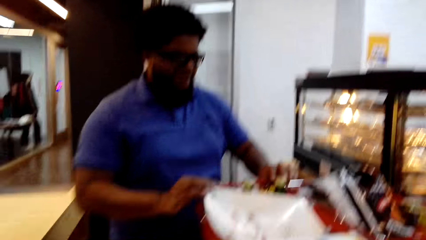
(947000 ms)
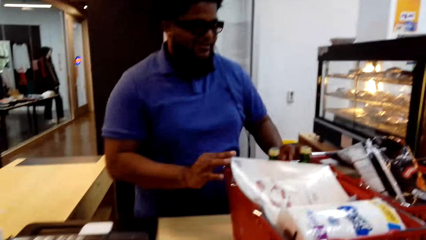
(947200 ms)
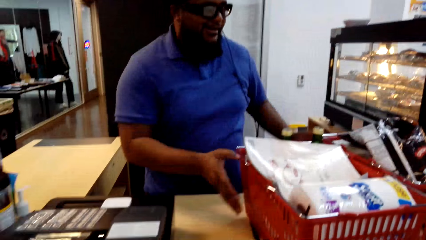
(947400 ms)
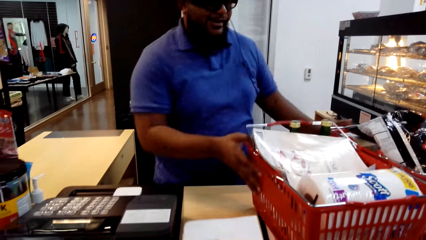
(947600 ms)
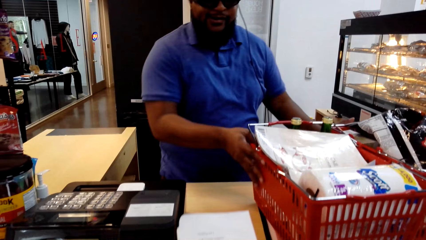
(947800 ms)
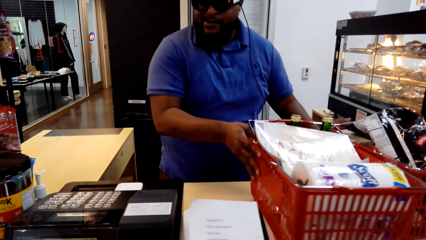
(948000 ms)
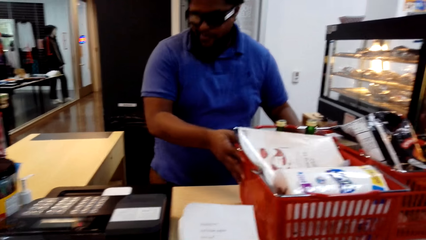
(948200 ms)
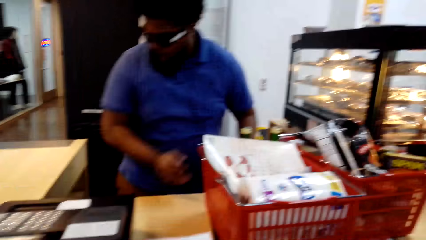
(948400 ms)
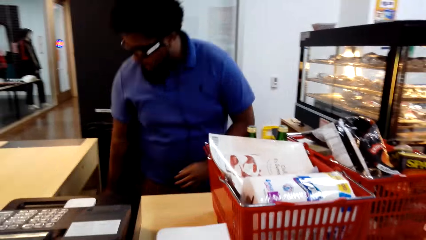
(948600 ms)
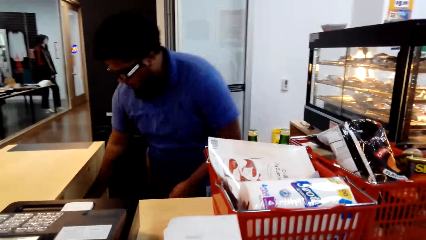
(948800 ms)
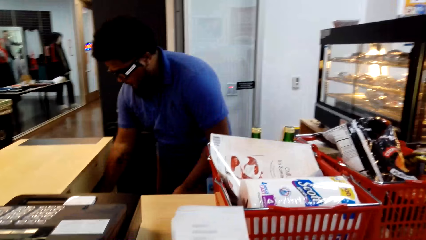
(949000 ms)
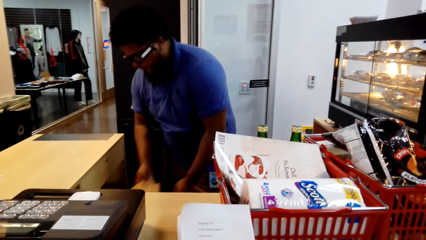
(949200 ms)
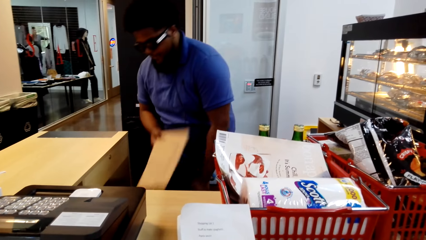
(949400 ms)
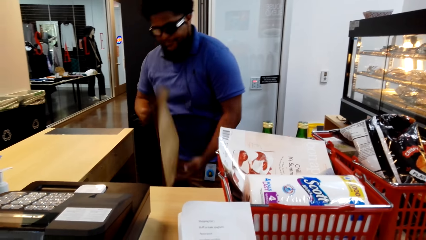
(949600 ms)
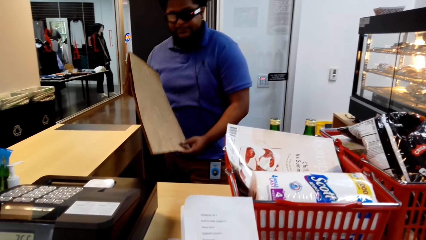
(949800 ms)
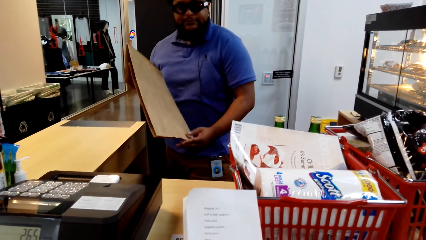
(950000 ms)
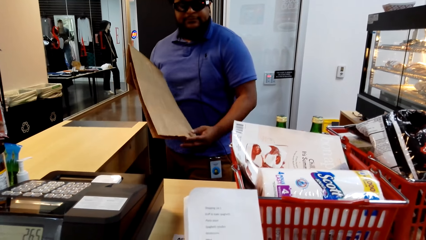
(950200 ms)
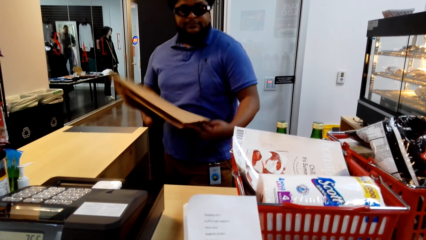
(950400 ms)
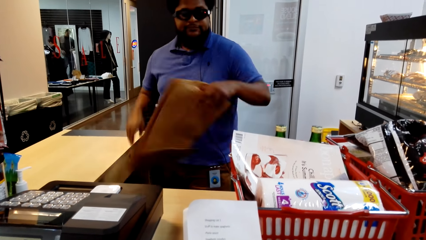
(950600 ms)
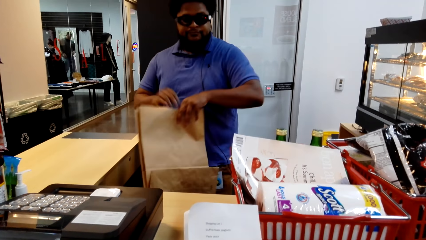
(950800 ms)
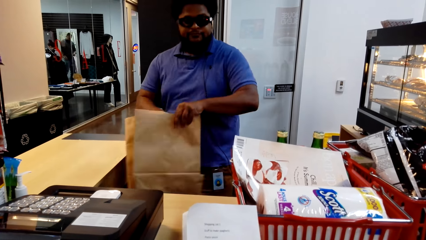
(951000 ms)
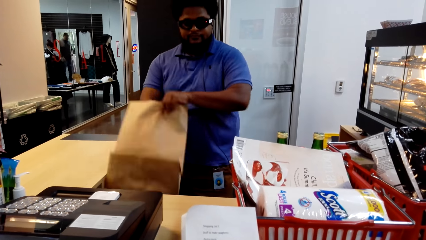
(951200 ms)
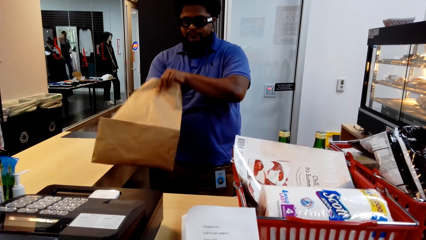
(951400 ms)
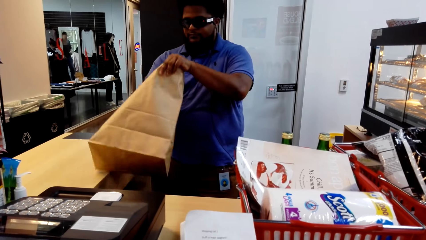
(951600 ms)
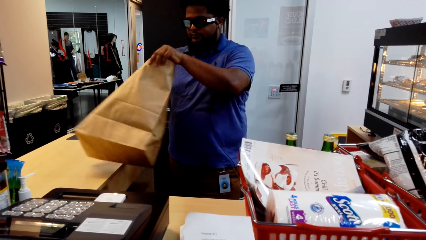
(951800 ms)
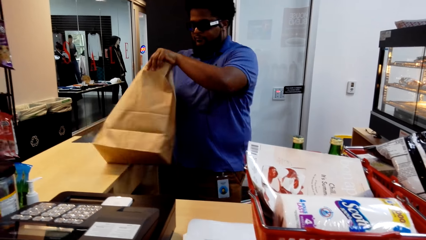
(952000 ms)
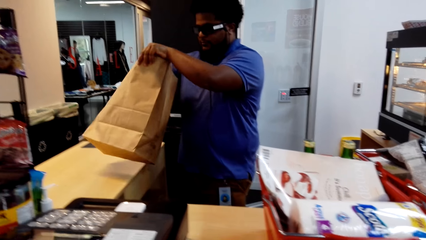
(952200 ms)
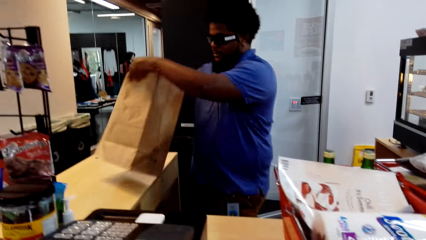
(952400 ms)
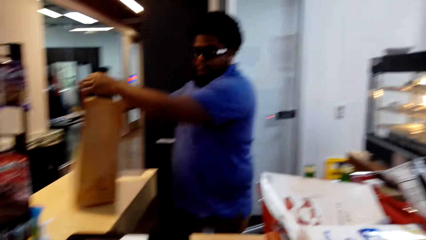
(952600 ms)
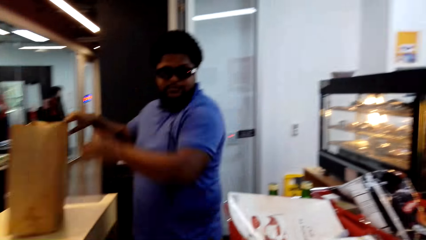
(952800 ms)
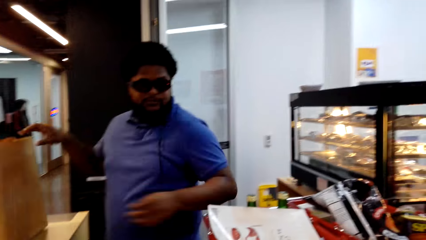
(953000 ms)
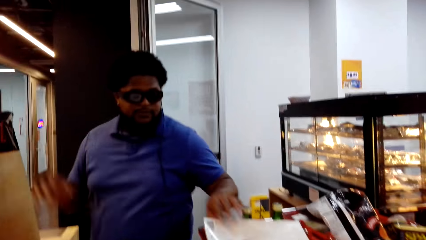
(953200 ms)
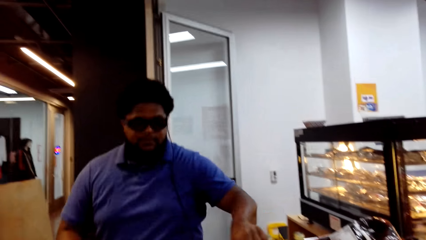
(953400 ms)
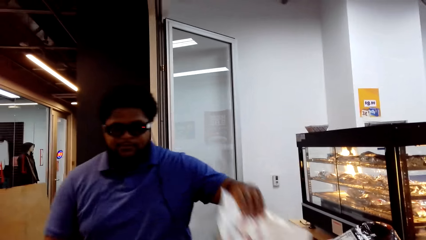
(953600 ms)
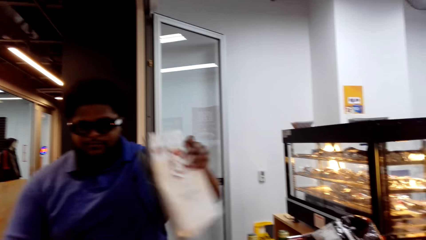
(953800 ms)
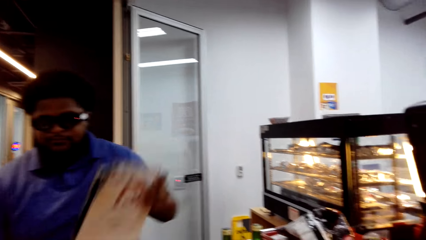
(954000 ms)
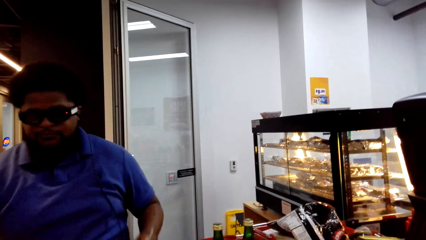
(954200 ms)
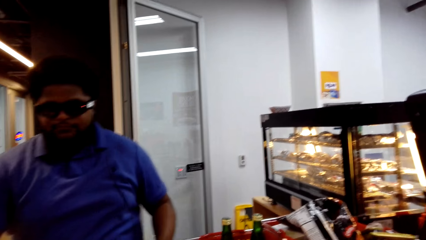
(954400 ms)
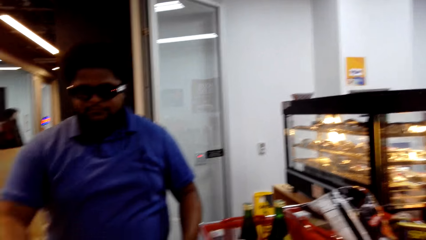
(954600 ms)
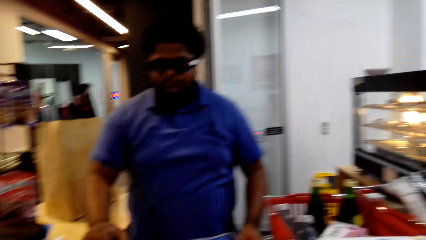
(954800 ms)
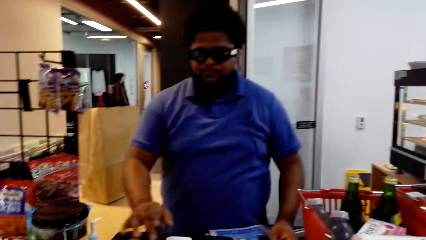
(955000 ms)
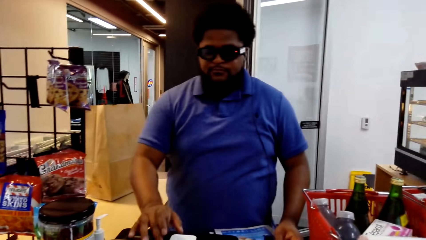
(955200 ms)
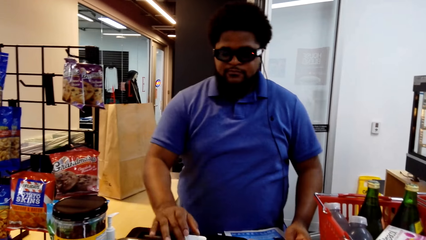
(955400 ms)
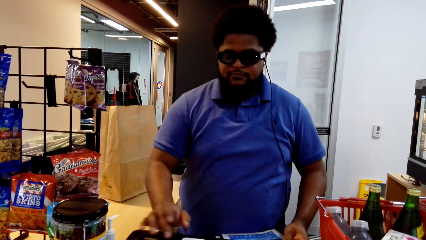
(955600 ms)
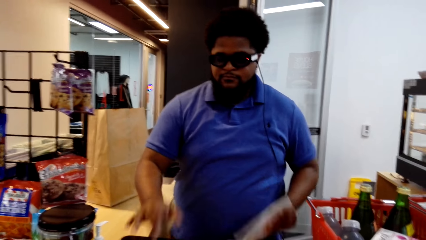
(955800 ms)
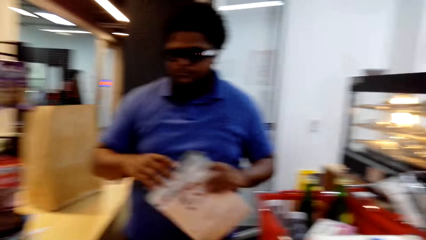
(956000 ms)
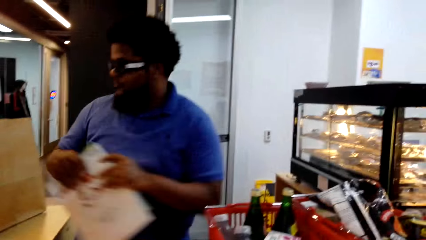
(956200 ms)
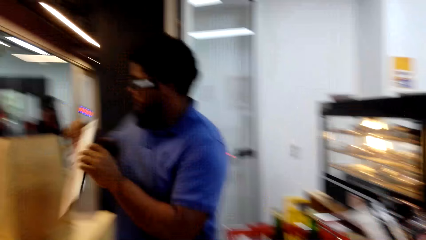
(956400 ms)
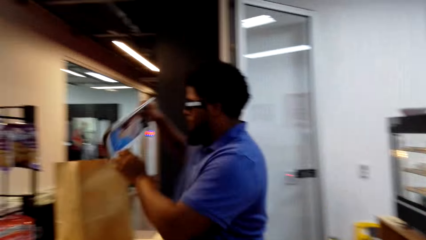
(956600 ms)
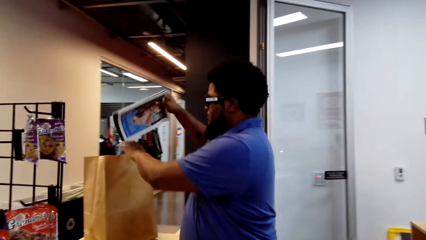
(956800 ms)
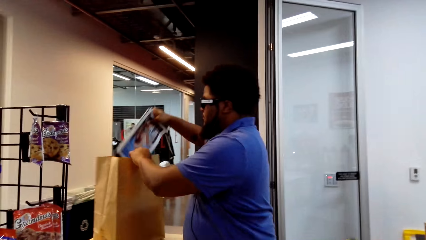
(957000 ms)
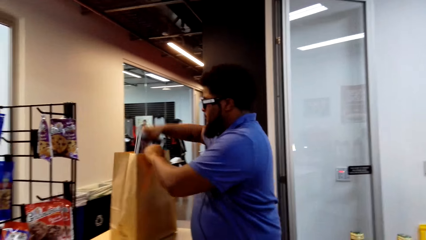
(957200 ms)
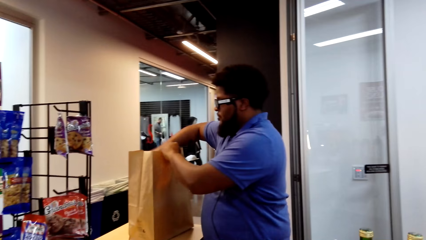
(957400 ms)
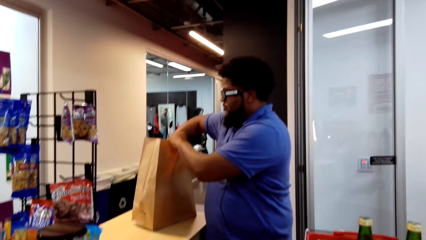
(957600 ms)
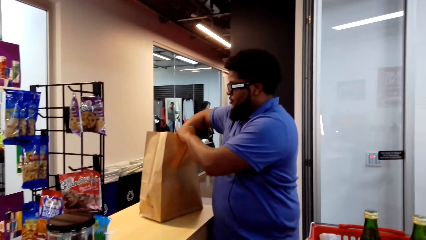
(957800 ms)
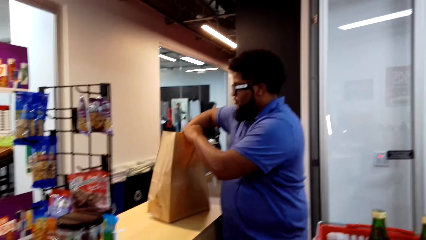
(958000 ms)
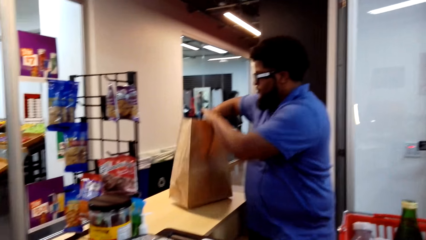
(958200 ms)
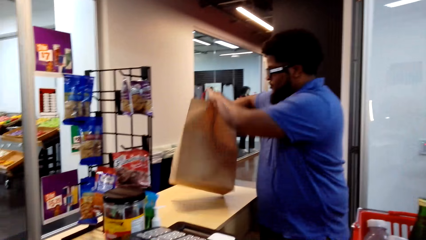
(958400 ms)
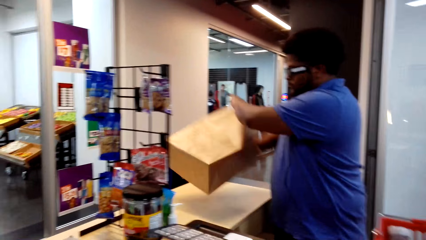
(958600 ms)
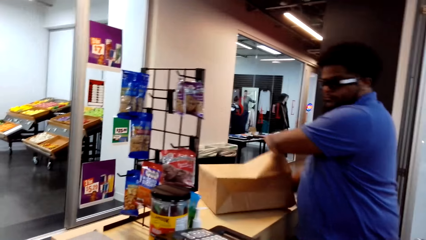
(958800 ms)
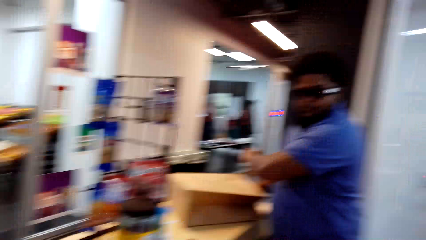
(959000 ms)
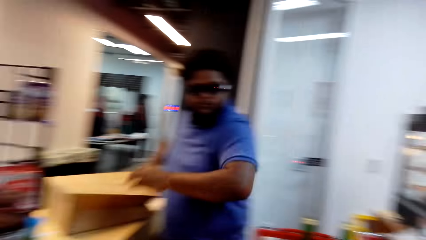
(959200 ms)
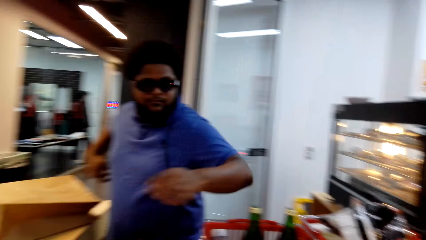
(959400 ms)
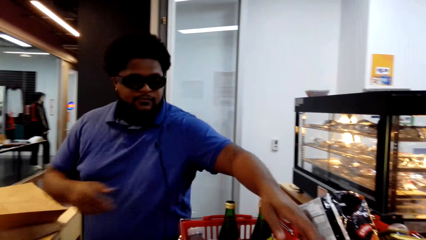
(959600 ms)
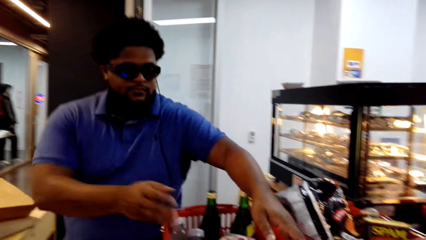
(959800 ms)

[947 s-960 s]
A man moves the shopping basket and holds a shopping bag. The camera wearer checks the list. The man opens a paper bag. The man puts the shopping bag on the counter. The man picks up a magazine from the shopping basket, scans the magazine, and dials the cash register machine. The man puts the magazine in the shopping bag. The man moves the shopping bag on the counter.

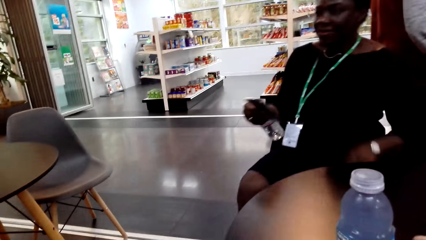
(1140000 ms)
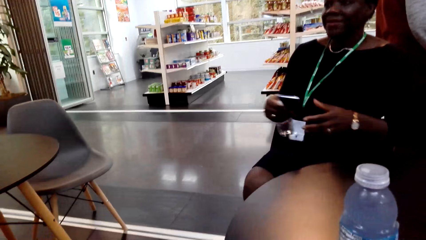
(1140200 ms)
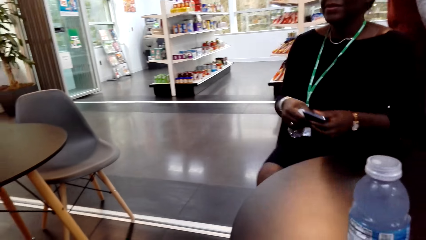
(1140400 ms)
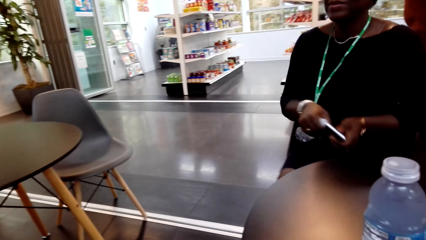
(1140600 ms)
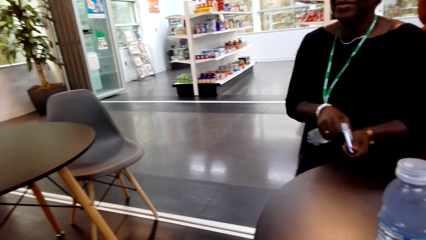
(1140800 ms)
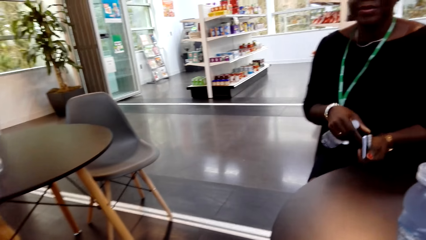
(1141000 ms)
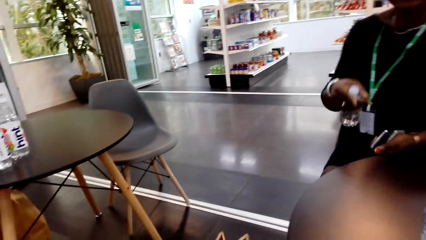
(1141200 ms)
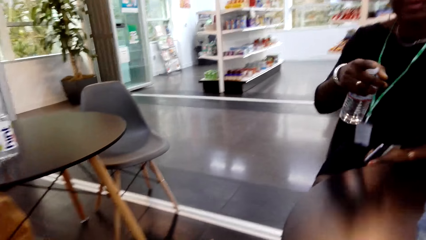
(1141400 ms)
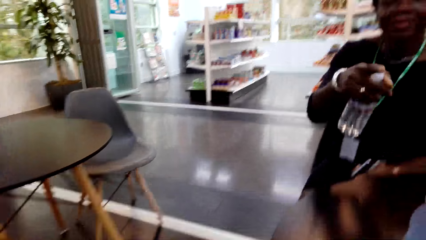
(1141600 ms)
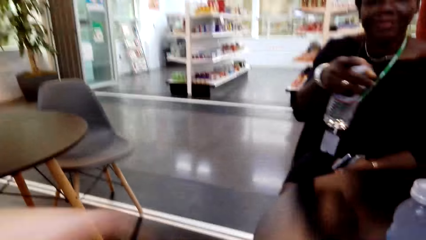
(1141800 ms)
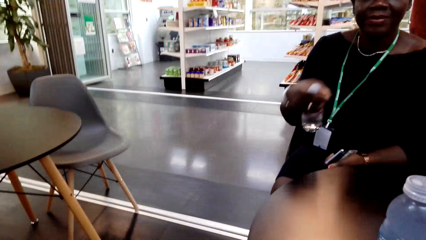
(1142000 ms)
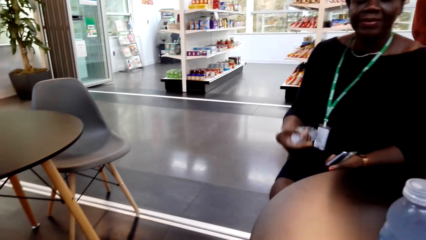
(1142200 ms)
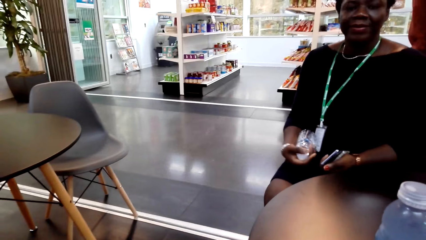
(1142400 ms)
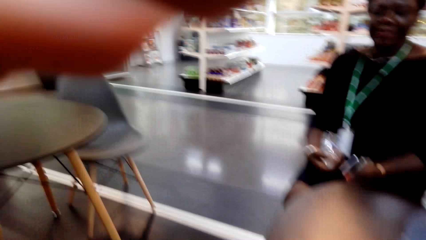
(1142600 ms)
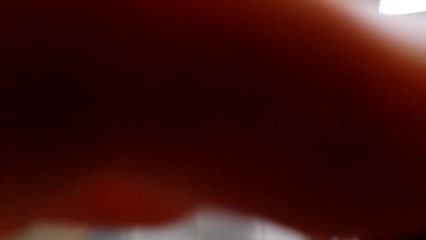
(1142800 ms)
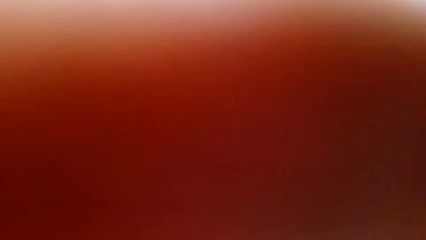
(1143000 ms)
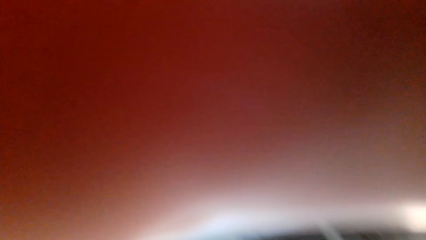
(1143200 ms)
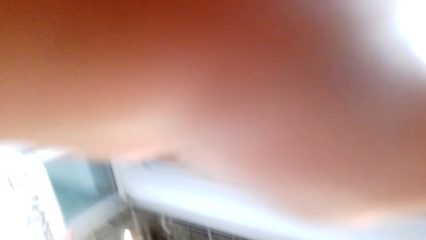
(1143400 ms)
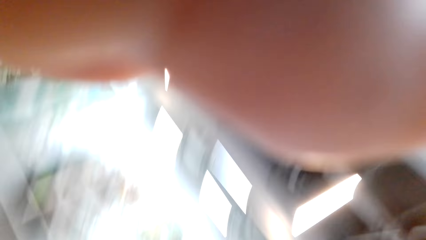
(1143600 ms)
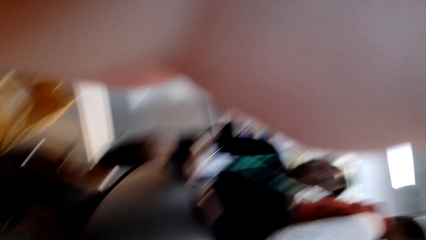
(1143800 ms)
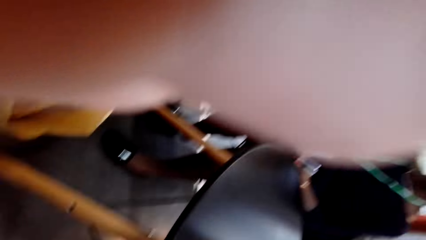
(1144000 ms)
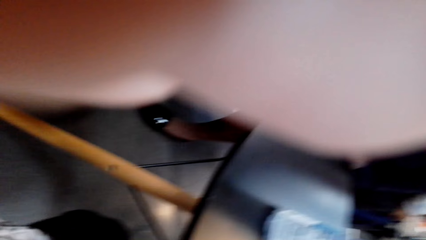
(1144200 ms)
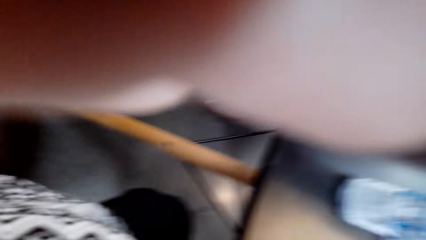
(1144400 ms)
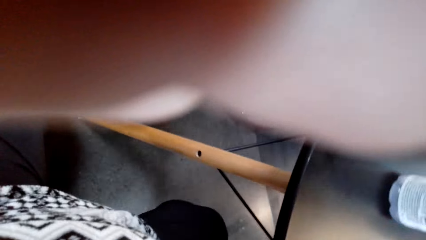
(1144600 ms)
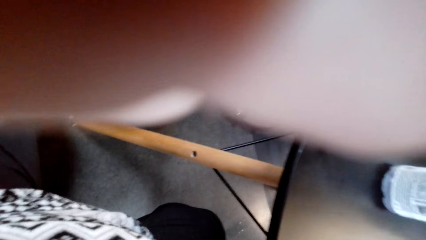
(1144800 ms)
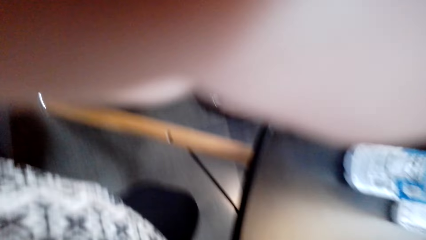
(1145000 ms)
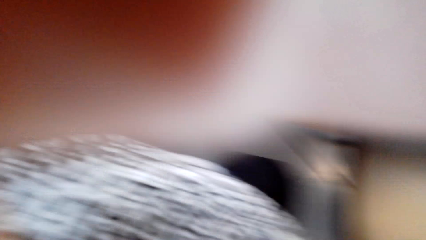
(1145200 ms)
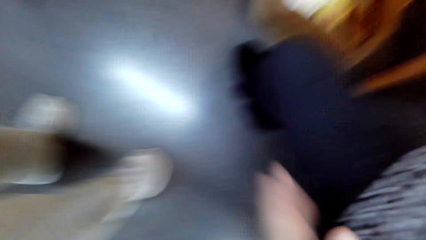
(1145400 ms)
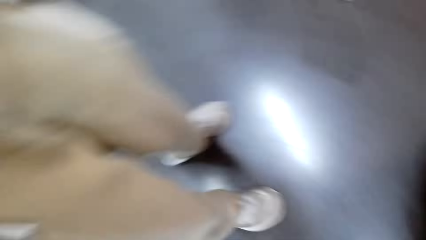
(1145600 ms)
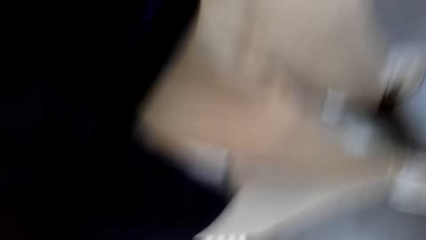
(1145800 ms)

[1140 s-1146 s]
A woman holds a bottle. The woman holds a phone. The camera wearer puts his hand in front of the camera. He holds the camera.
